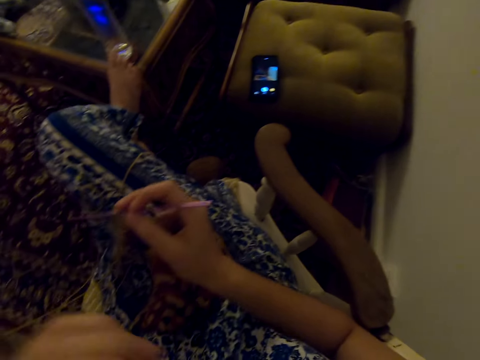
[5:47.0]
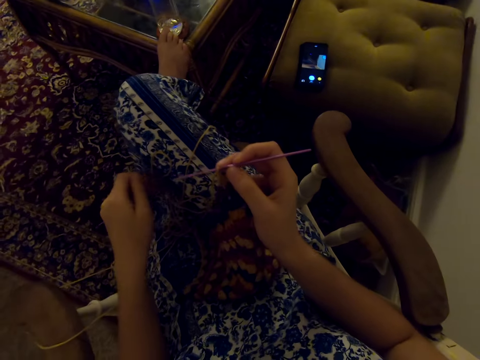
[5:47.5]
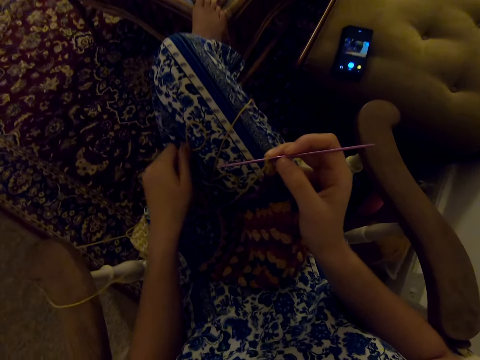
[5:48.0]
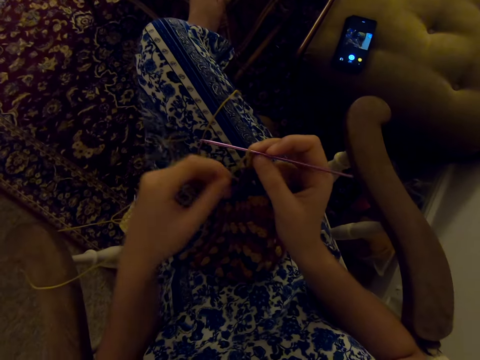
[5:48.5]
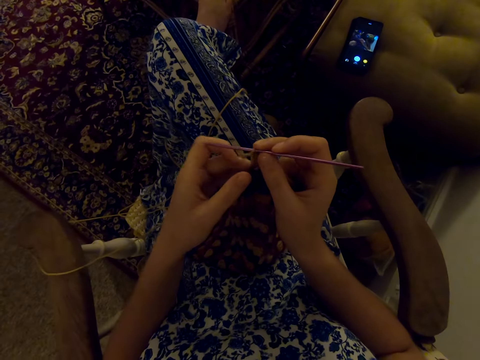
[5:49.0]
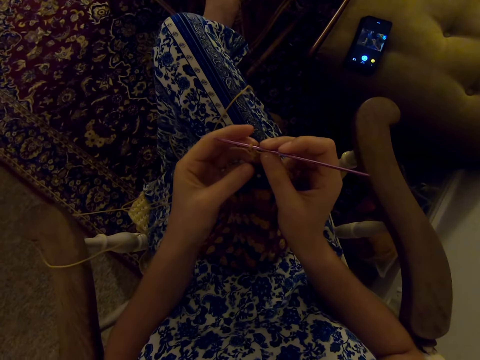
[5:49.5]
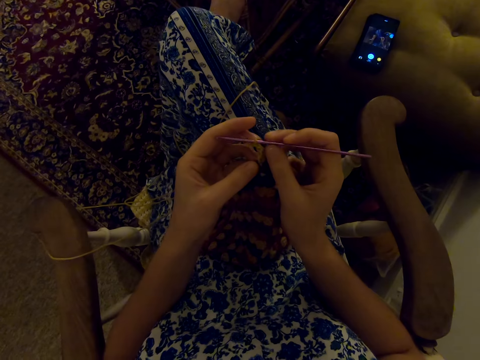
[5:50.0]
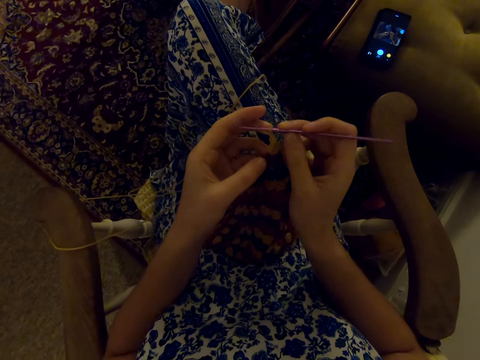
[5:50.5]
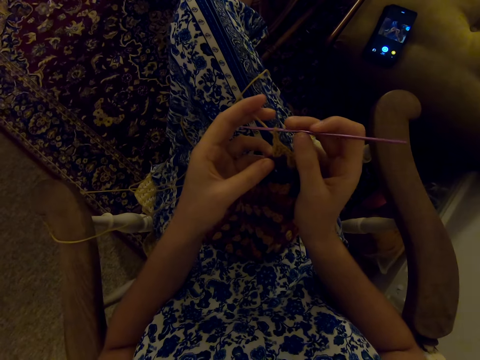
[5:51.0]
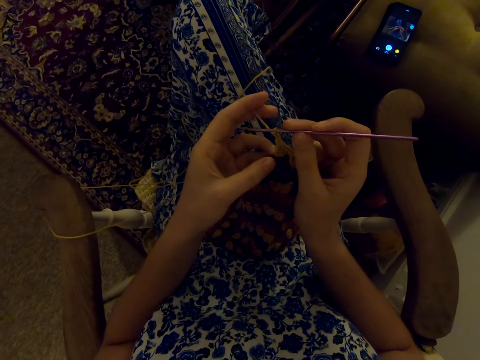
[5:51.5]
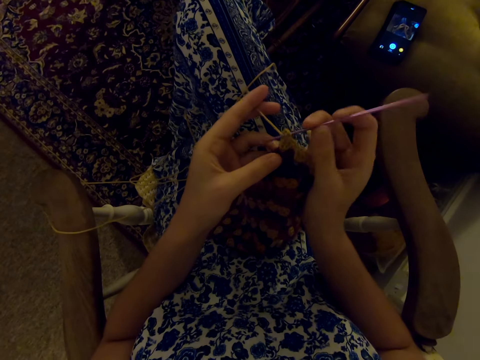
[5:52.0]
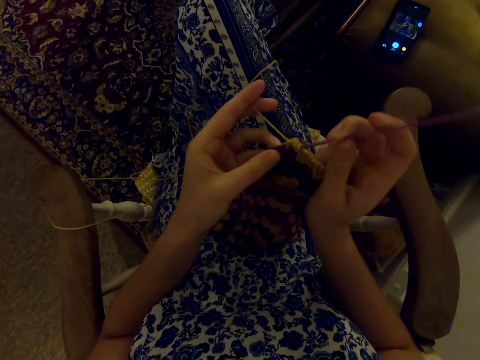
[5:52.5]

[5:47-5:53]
The camera wearer puts her hand down. She touches her dress with the left hand. She knits.

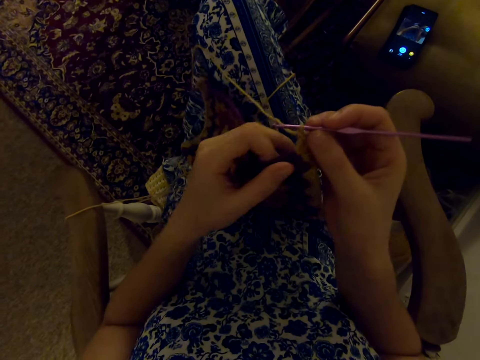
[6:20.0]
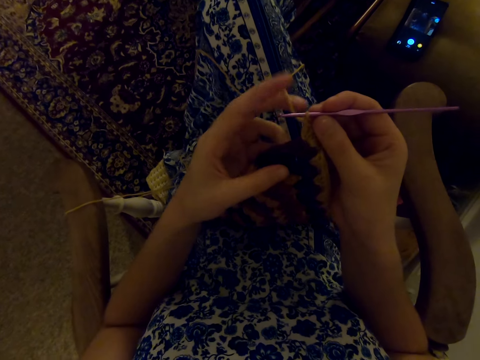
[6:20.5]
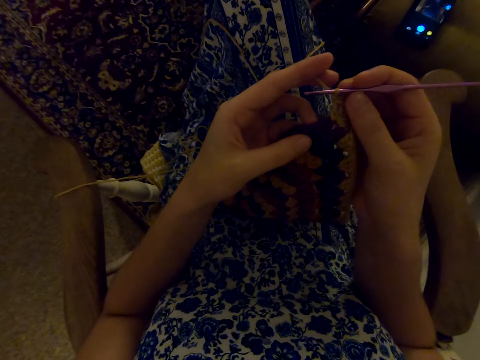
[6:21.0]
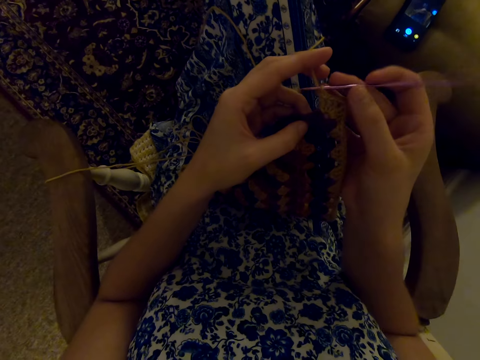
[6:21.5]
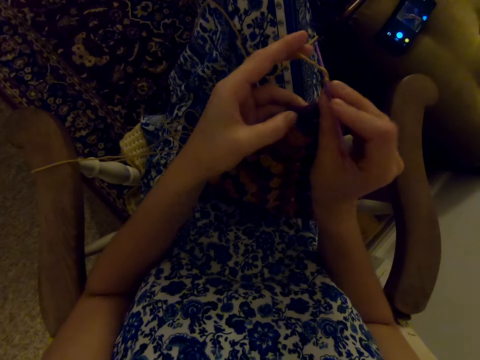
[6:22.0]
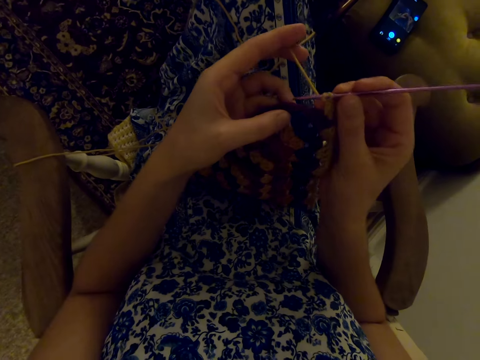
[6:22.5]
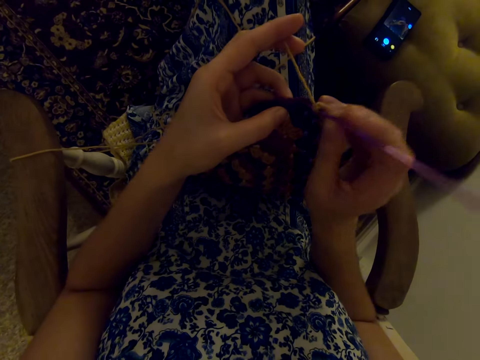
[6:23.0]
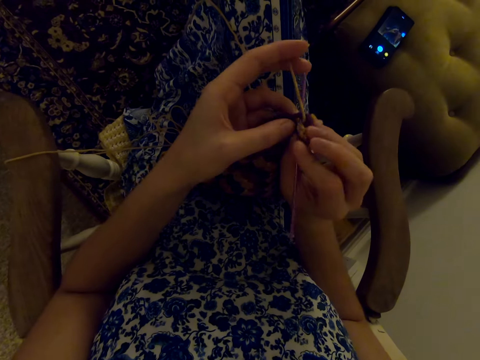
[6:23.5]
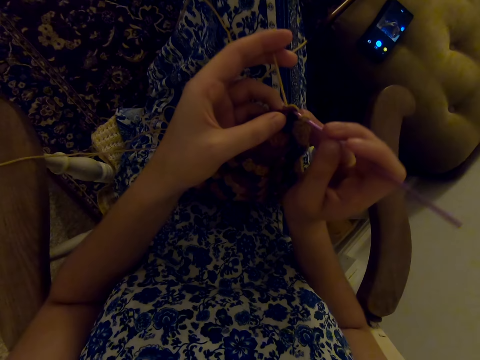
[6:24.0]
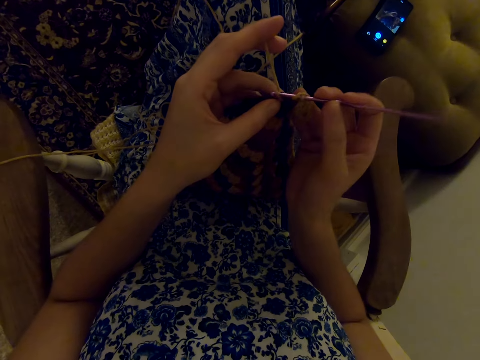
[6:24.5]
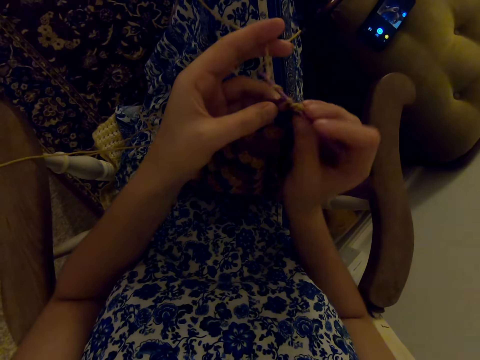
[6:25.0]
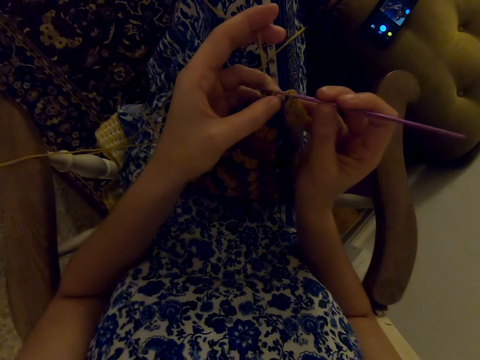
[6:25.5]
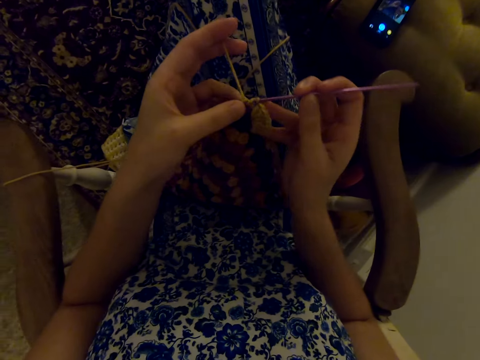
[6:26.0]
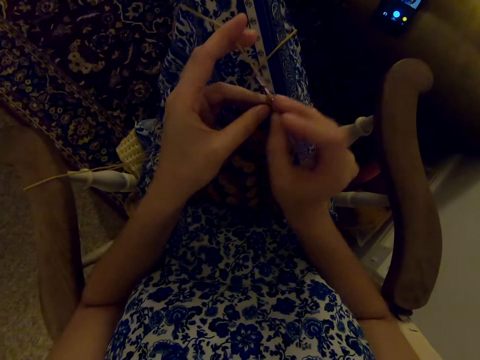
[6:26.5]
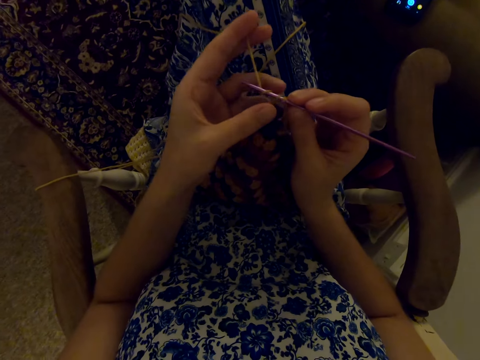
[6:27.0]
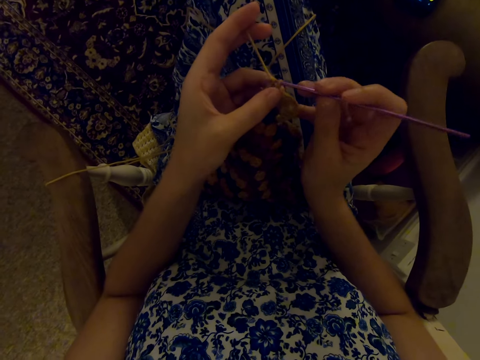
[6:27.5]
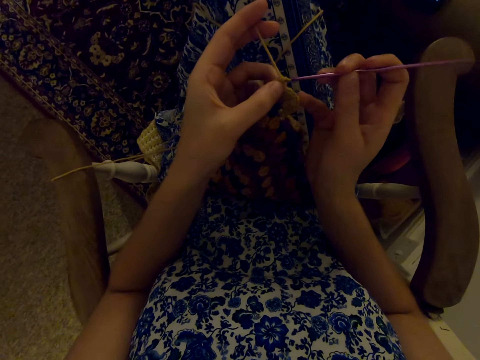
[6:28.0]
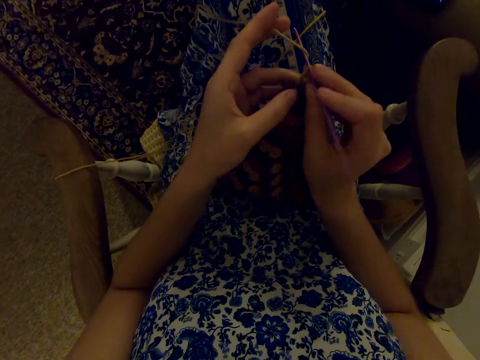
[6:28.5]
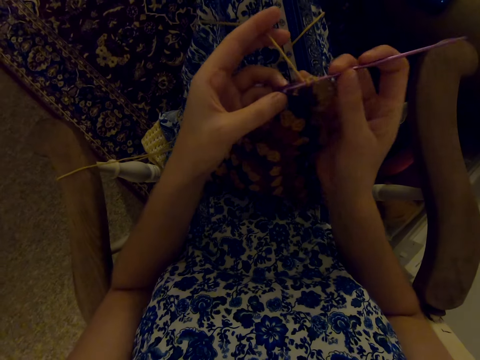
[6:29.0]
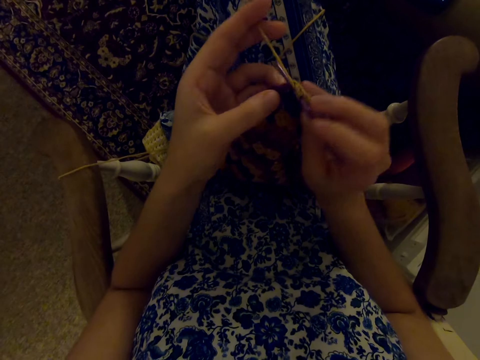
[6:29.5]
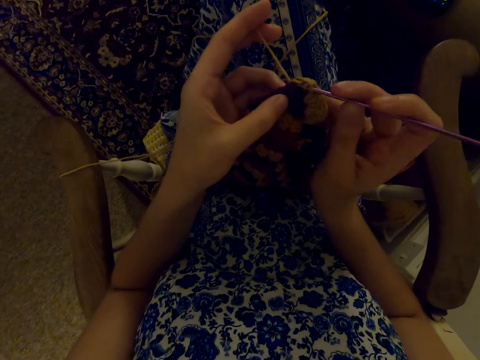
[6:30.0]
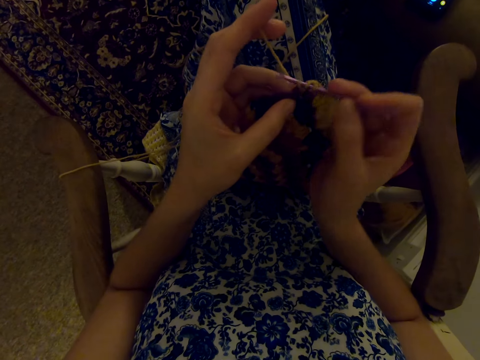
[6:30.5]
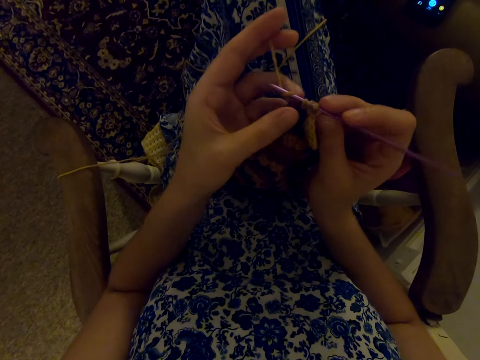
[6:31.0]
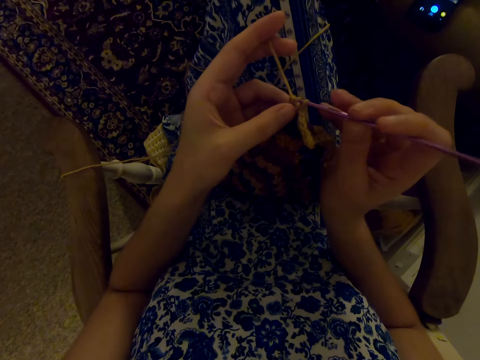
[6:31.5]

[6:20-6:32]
The camera wearer knits with the punch needle.

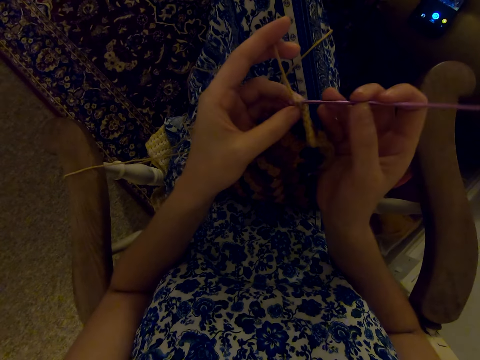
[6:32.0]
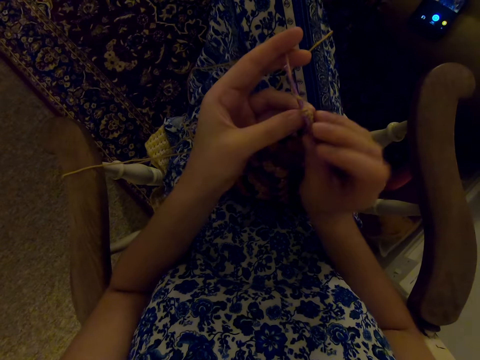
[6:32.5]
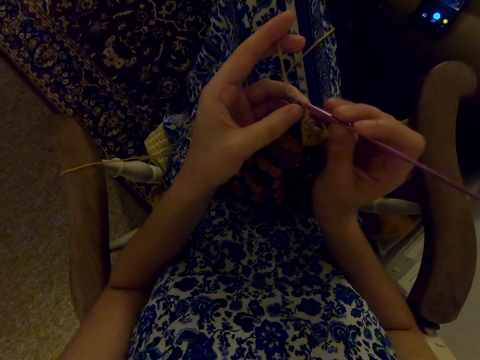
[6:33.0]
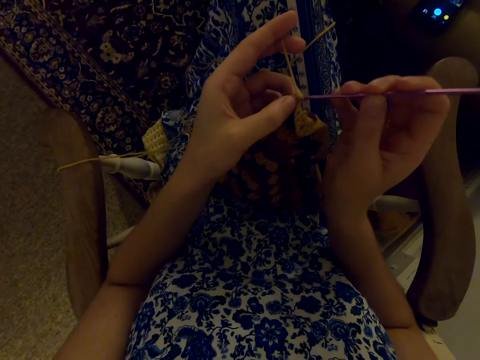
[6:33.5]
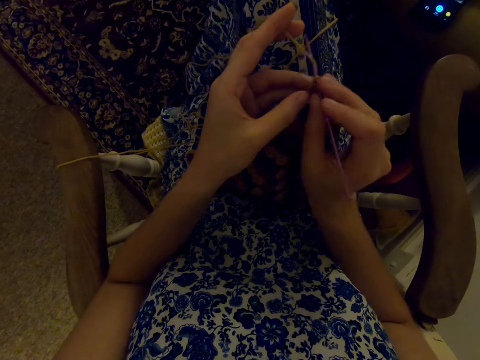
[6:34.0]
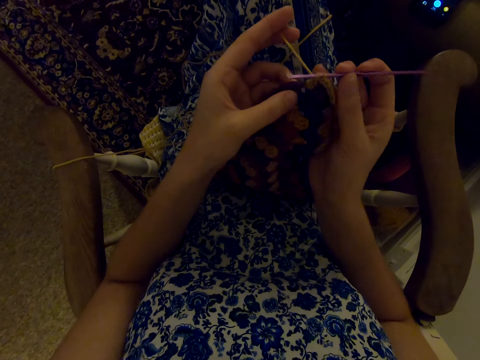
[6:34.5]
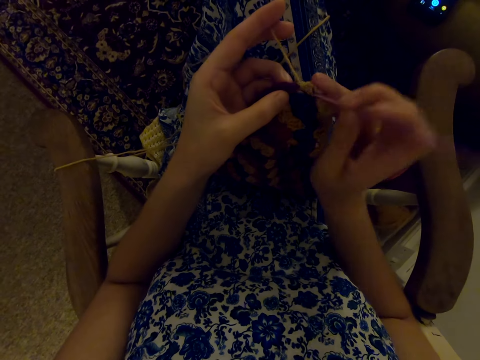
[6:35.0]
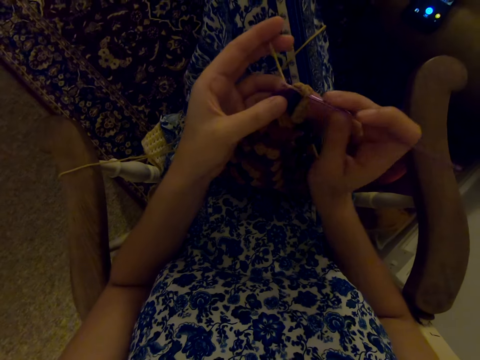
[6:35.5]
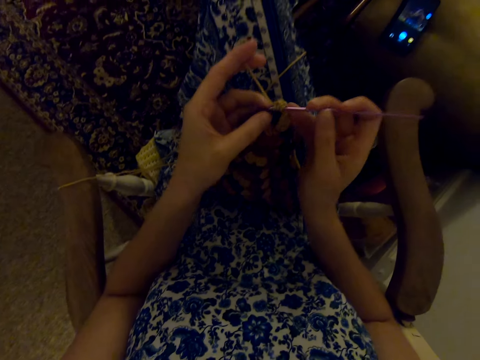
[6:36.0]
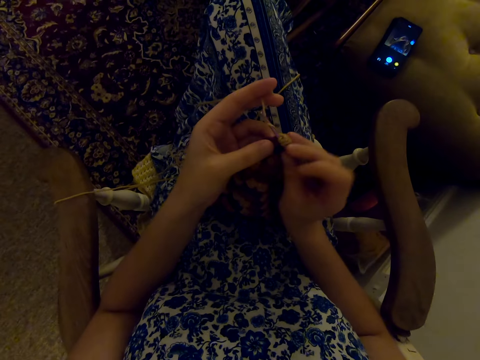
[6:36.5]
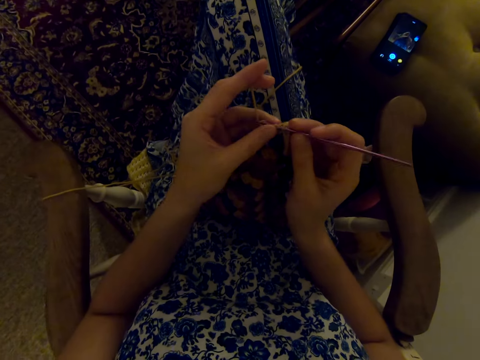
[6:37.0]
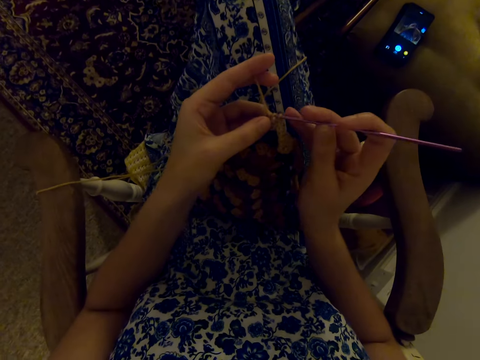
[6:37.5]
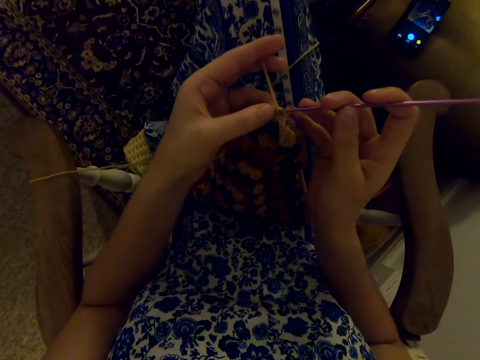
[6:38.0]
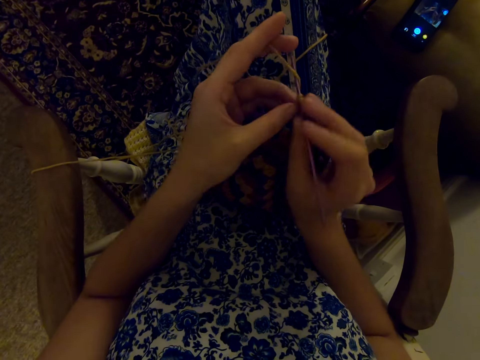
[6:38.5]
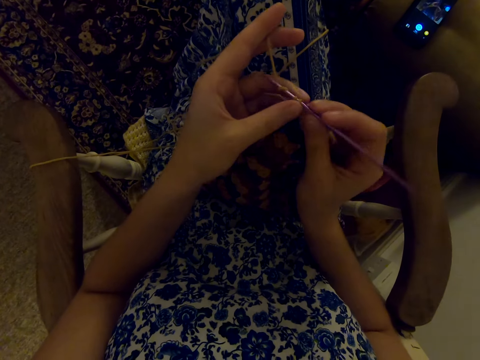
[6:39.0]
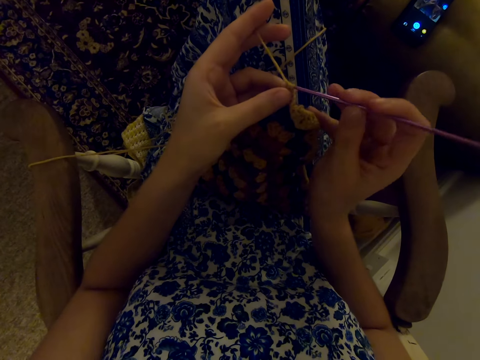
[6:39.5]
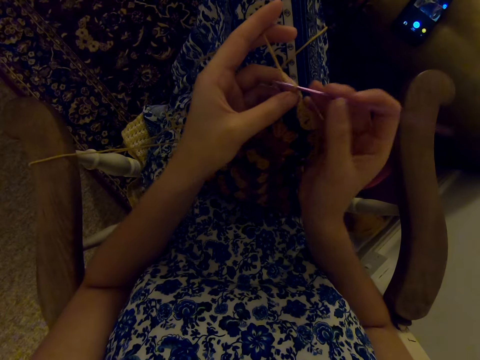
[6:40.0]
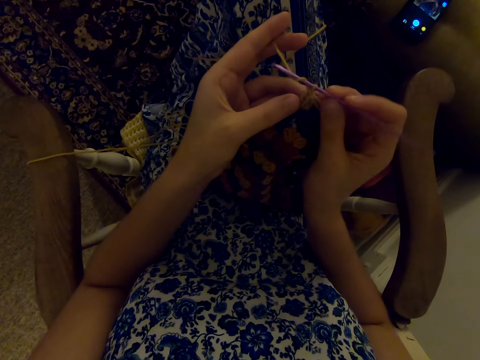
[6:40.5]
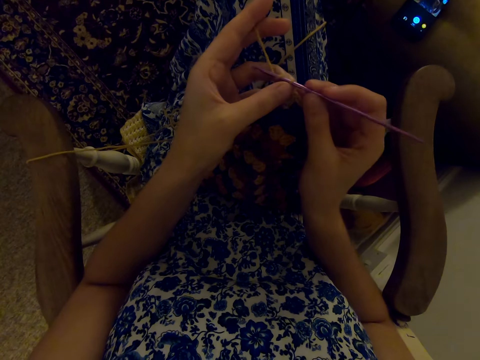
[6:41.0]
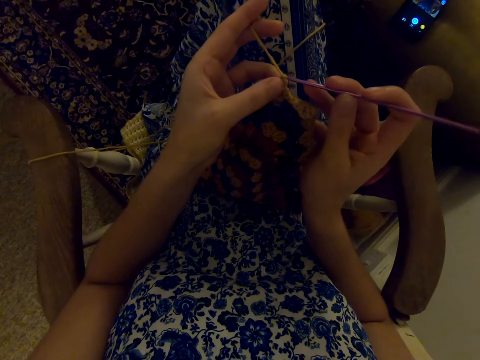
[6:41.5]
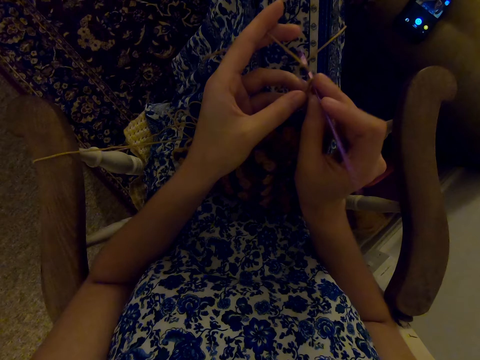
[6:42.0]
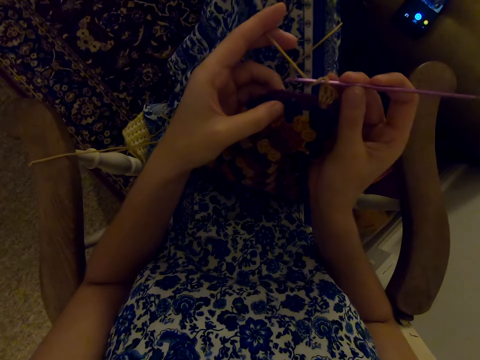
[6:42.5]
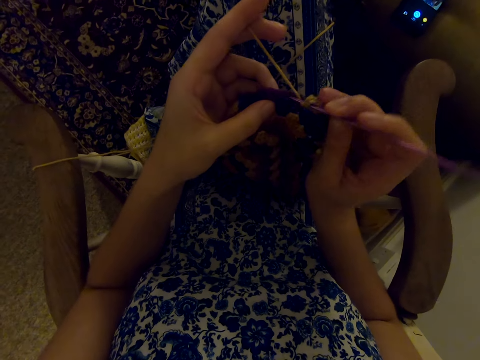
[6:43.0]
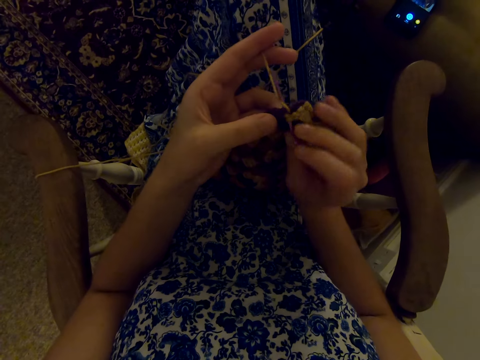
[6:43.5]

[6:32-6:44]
The camera wearer interacts with a man.
